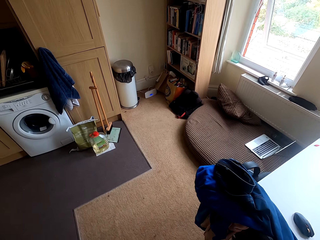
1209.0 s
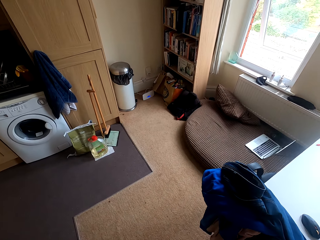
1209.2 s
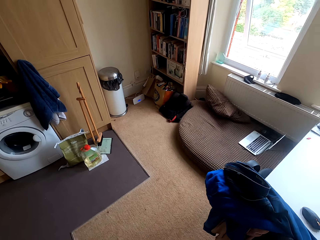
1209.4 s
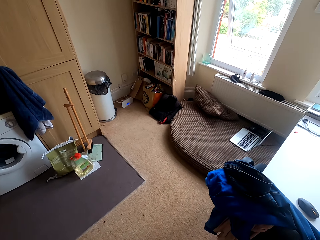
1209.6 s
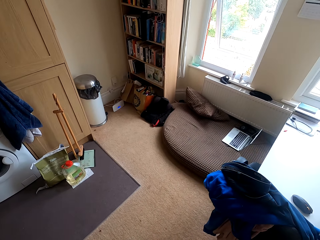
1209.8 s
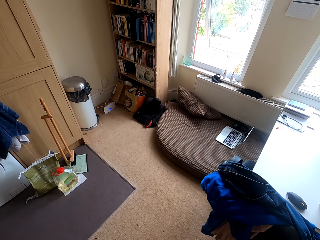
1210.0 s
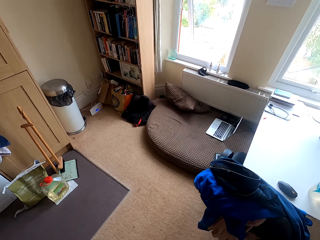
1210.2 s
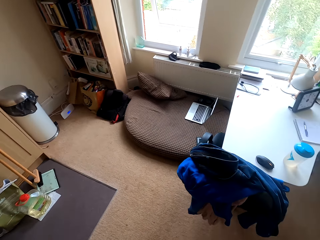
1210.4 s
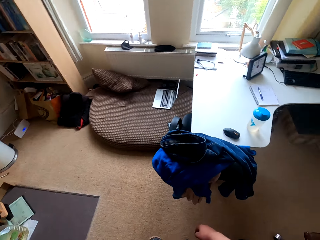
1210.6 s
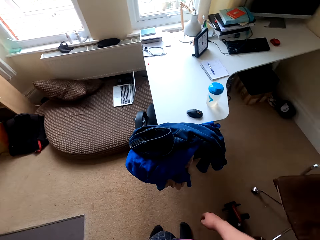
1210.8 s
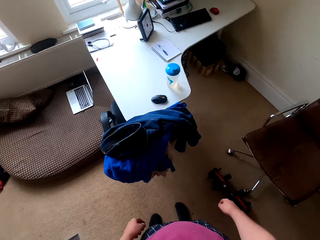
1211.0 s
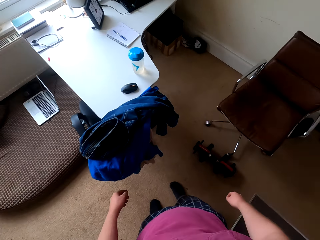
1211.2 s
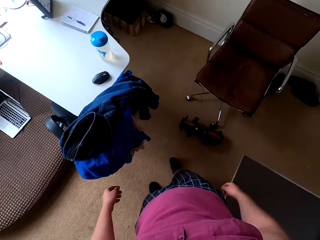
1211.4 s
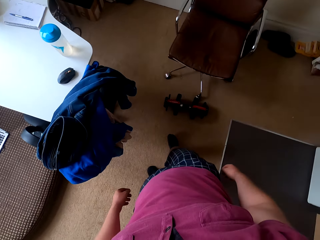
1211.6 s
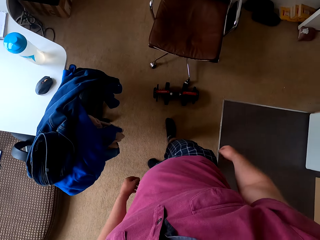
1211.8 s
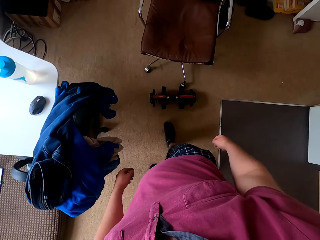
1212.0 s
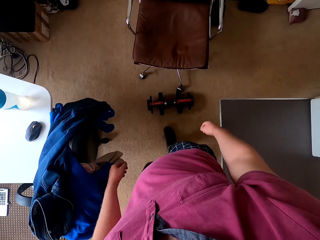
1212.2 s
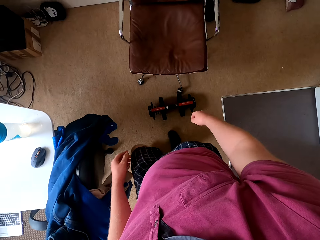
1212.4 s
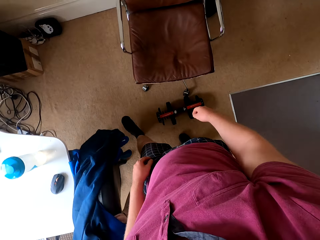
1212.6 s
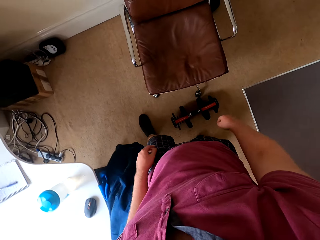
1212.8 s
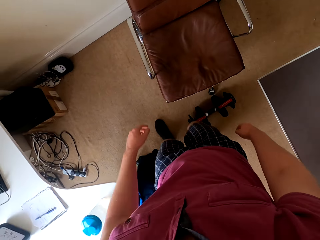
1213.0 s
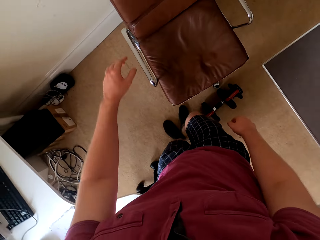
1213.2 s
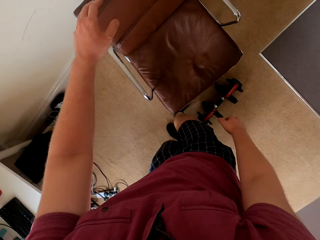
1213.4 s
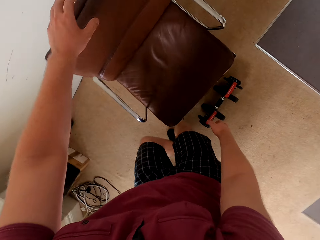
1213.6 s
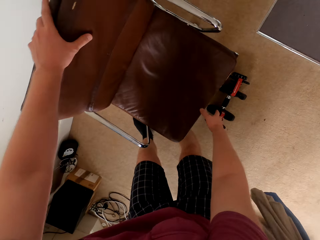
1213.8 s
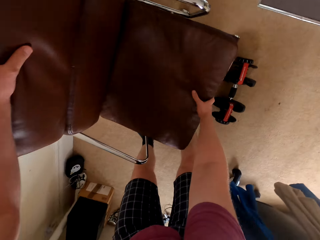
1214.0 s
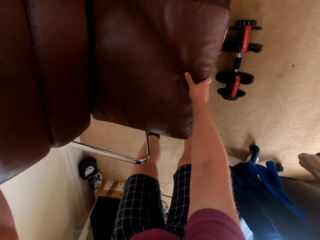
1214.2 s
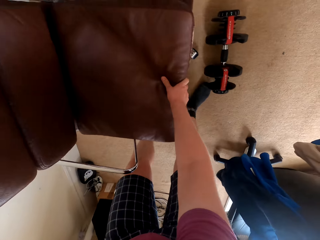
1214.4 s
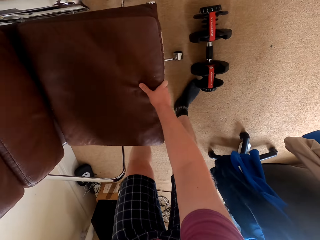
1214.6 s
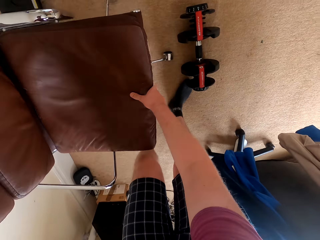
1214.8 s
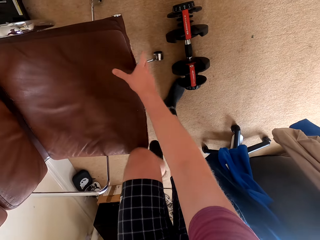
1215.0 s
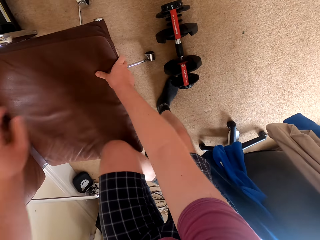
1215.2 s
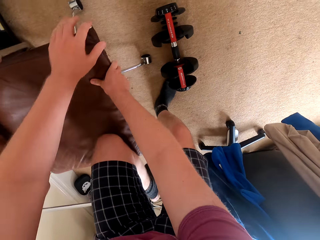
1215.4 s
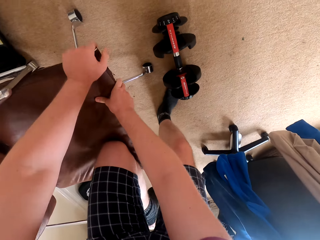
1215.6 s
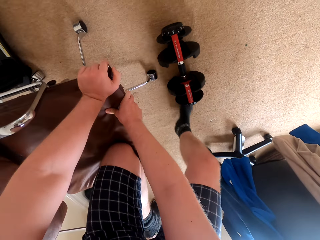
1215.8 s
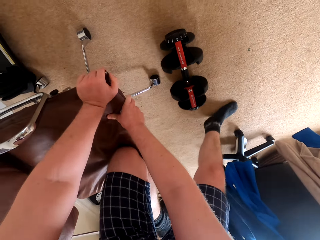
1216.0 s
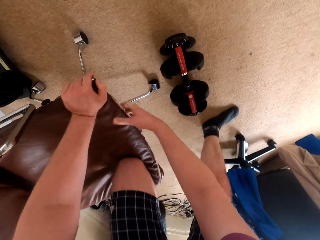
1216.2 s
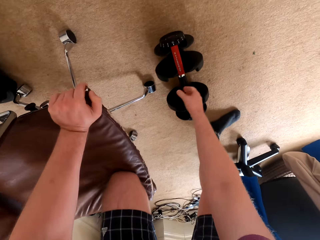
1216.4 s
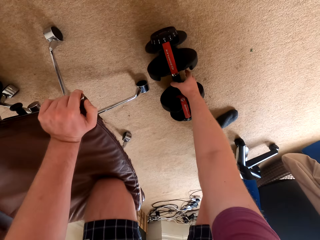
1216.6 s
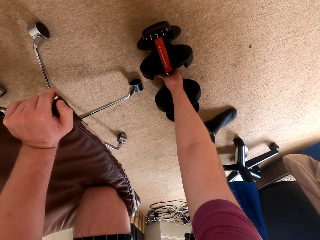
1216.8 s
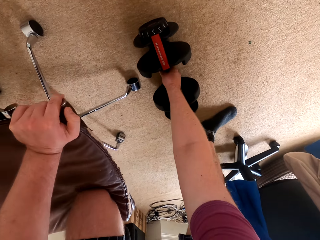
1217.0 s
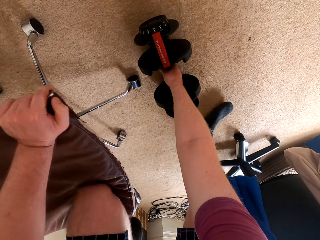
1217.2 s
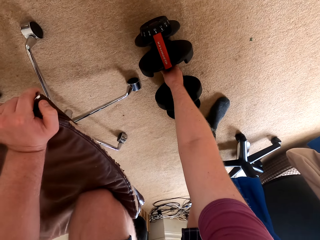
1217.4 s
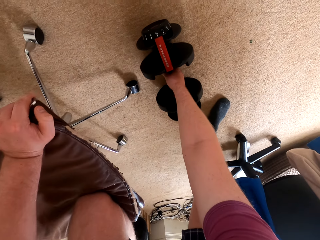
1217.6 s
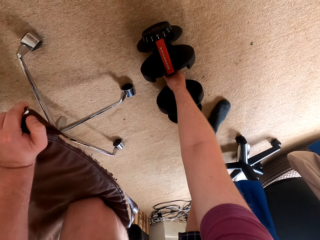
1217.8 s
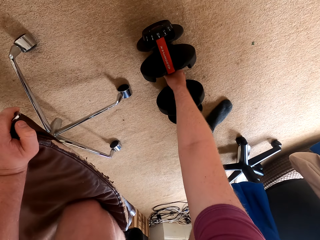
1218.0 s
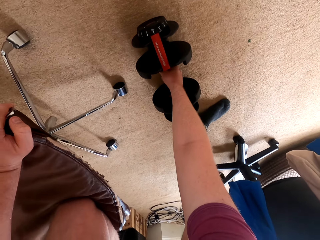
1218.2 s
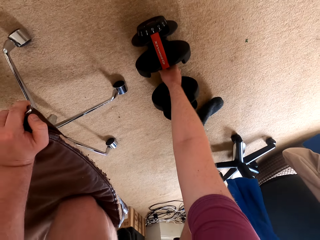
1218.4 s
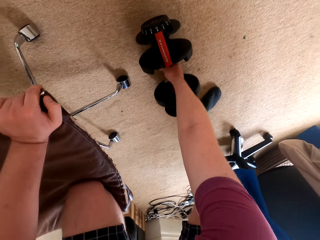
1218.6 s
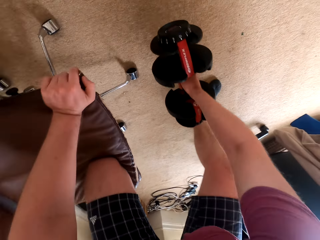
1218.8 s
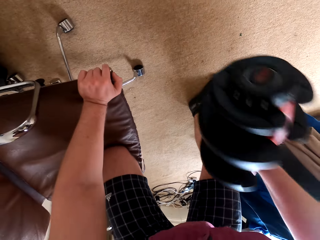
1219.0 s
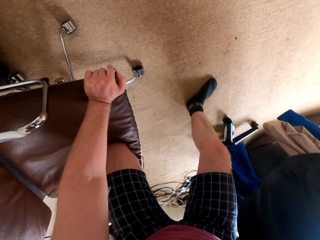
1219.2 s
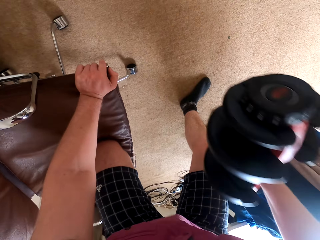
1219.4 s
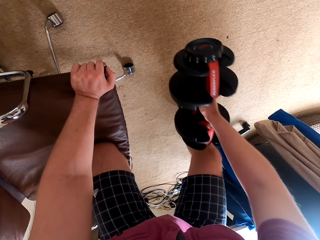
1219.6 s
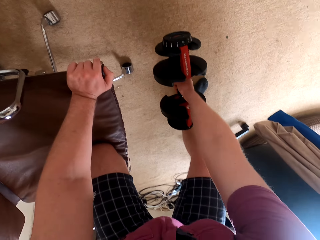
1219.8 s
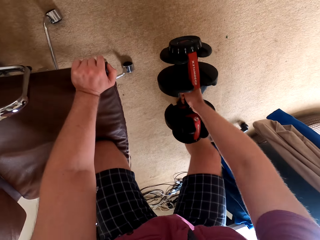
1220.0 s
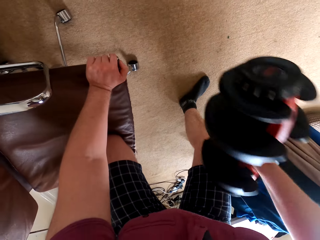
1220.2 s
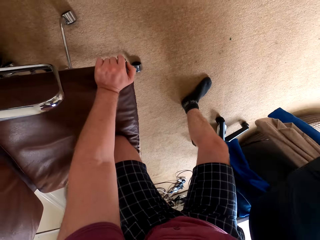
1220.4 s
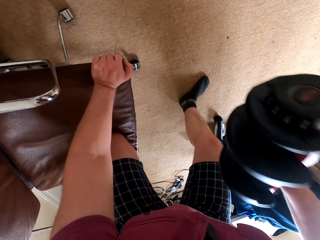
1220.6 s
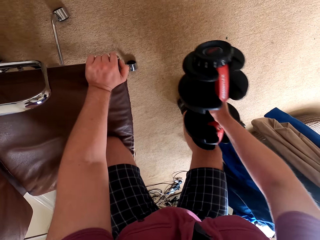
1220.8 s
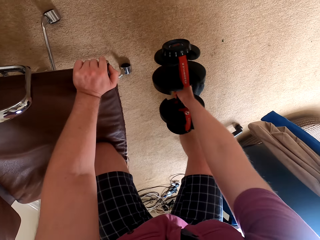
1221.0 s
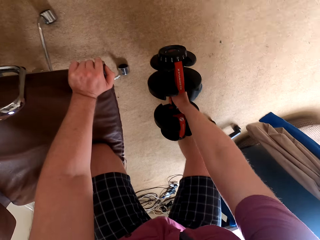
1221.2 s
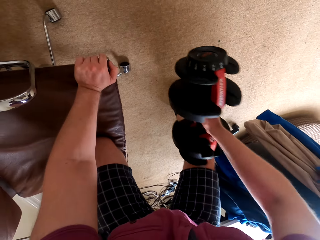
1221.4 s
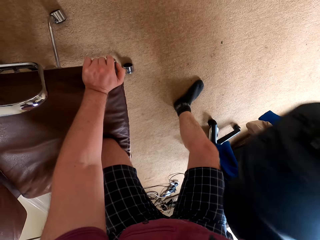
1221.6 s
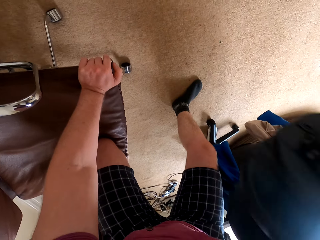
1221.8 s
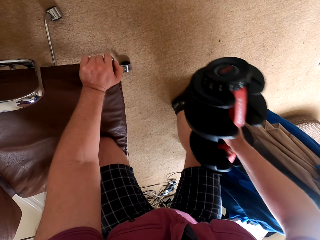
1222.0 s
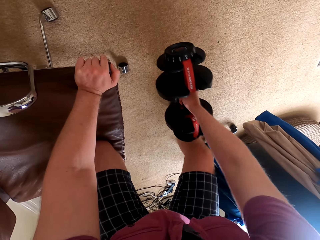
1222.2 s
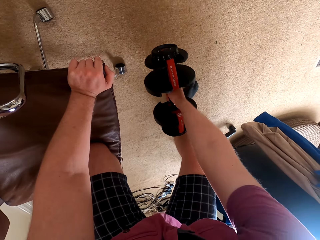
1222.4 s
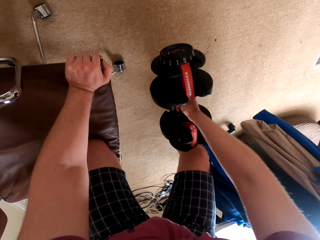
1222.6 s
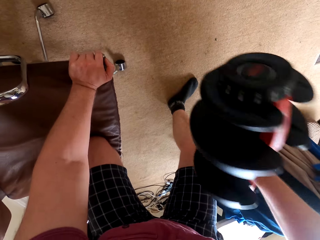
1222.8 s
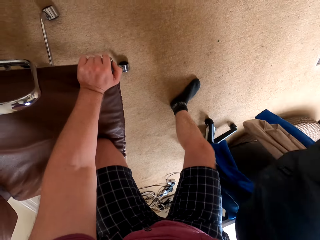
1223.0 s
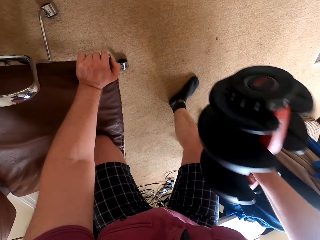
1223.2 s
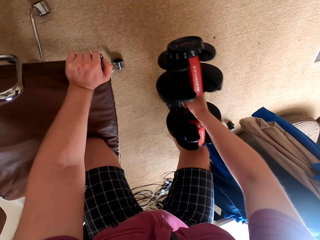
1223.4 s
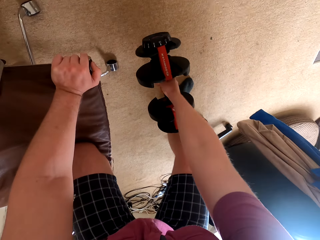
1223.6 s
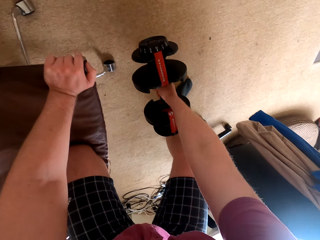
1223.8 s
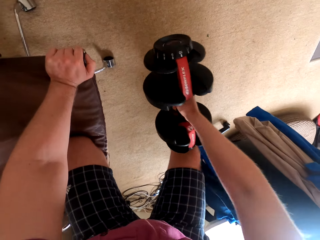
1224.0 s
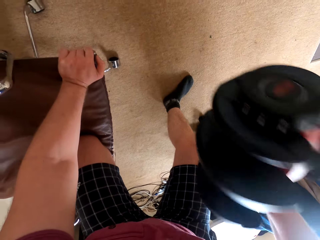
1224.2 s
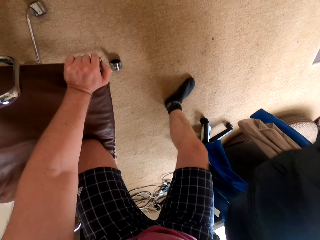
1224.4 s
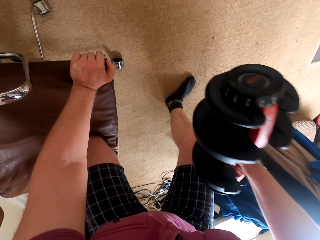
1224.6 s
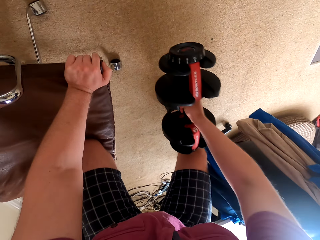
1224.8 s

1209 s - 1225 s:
The camera wearer touches the chair. They kneel on the chair. They pick up a dumbbell on the floor. They lift the dumbbell from the ground.

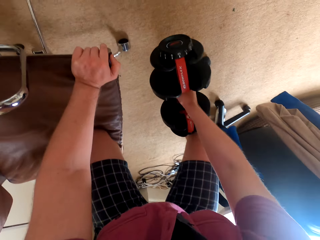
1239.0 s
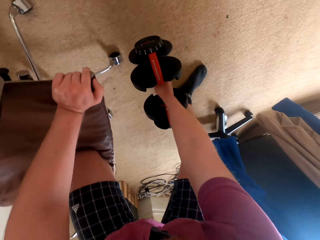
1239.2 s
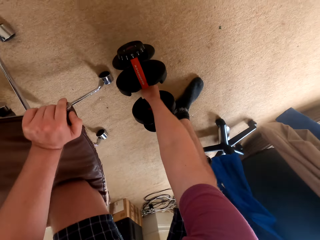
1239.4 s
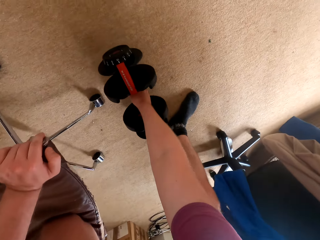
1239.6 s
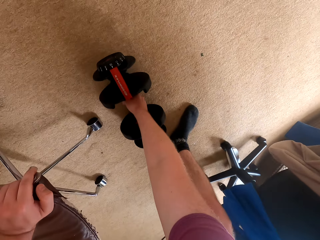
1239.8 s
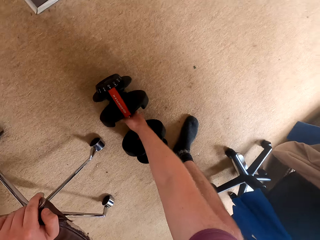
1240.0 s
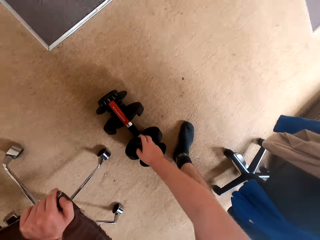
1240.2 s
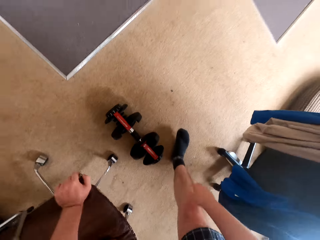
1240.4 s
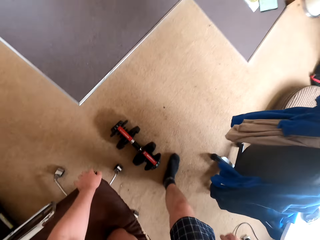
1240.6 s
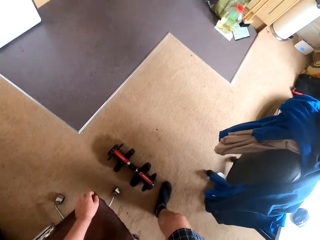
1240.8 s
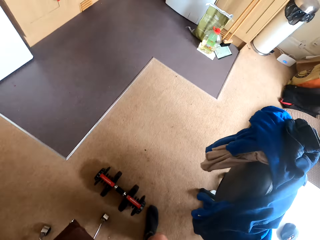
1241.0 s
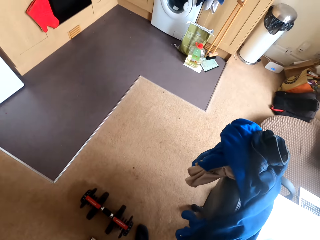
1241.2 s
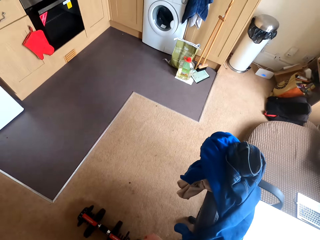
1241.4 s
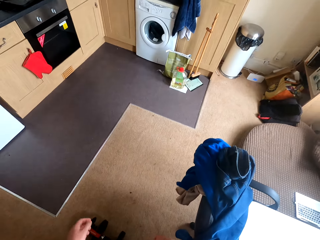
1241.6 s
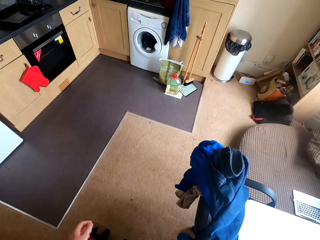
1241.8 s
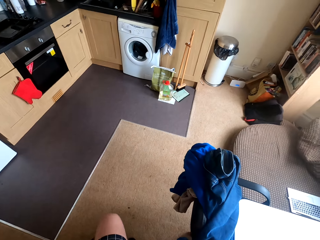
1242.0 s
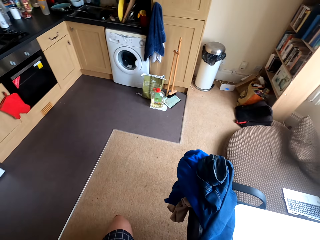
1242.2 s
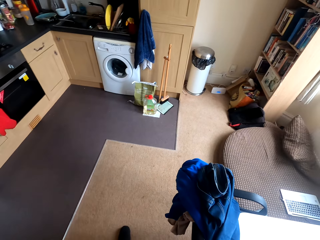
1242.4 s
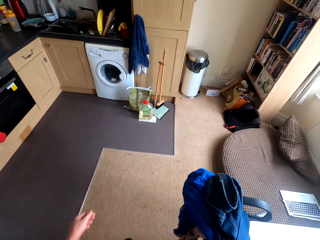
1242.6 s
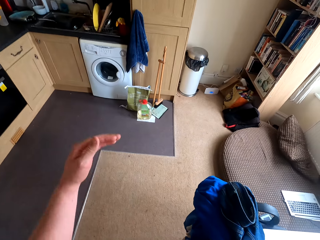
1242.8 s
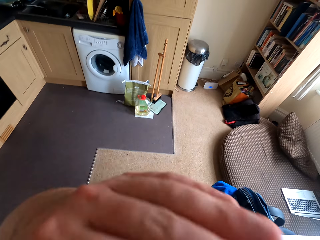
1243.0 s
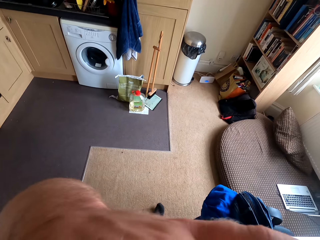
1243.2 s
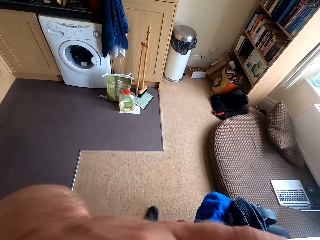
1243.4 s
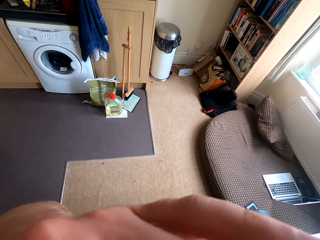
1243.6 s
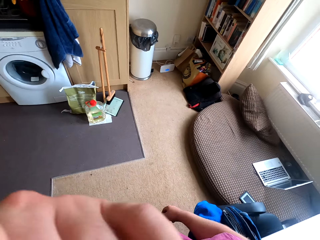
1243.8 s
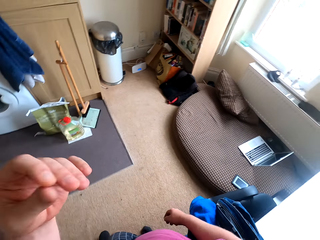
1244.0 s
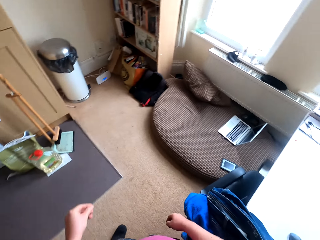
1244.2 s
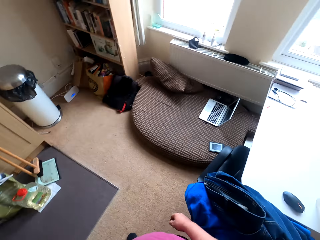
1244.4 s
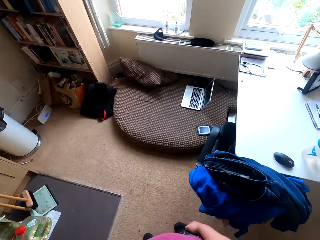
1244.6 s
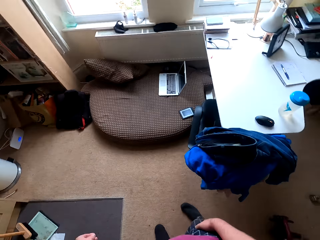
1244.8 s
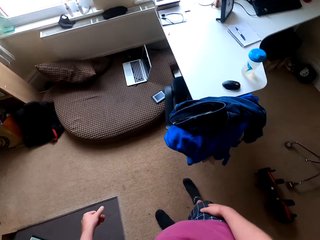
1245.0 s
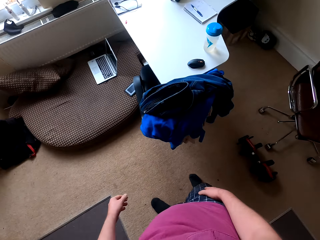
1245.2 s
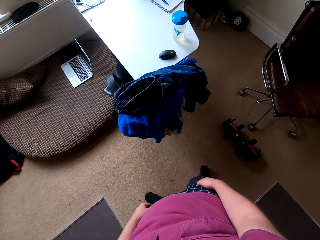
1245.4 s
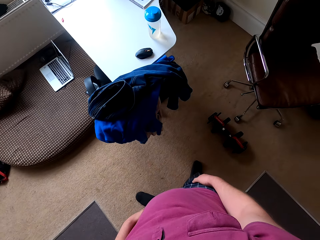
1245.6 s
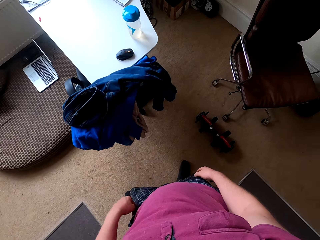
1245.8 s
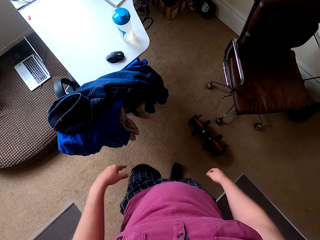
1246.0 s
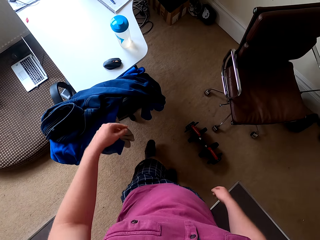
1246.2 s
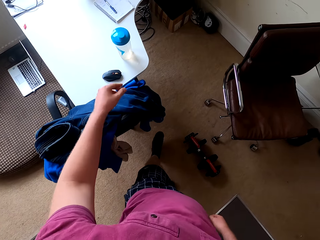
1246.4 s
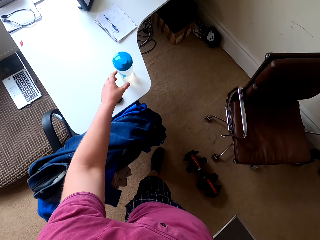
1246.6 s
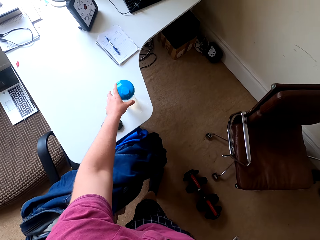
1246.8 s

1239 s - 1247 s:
The camera wearer puts the dumbbells on the floor. He moves around the seat. He wipes his face.
